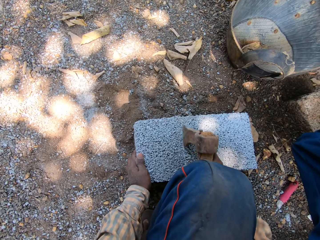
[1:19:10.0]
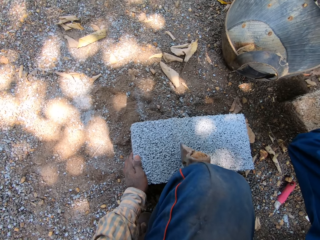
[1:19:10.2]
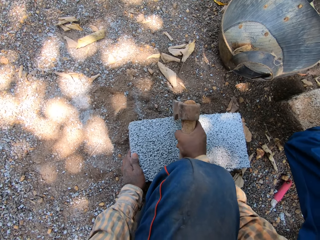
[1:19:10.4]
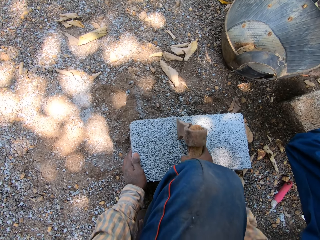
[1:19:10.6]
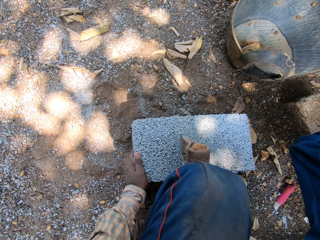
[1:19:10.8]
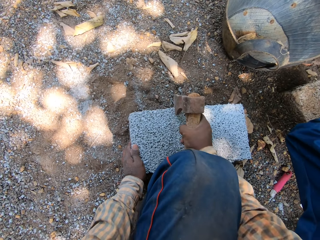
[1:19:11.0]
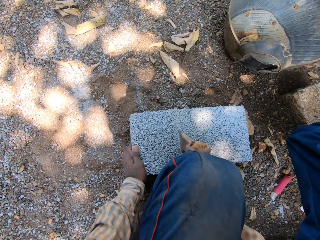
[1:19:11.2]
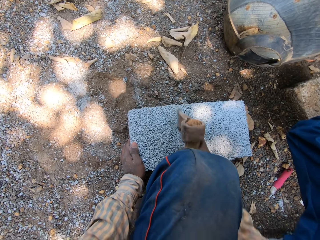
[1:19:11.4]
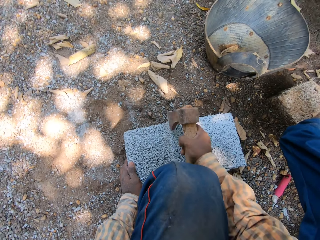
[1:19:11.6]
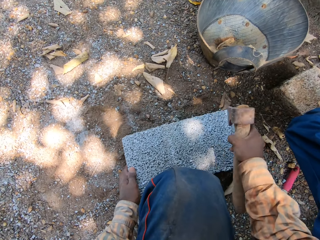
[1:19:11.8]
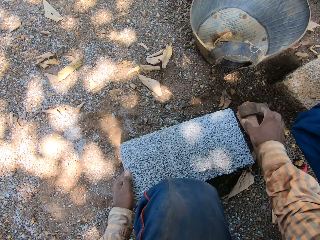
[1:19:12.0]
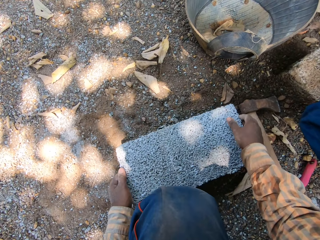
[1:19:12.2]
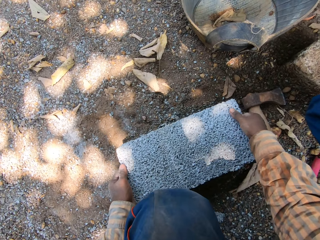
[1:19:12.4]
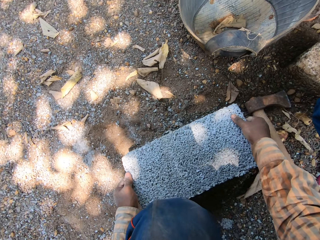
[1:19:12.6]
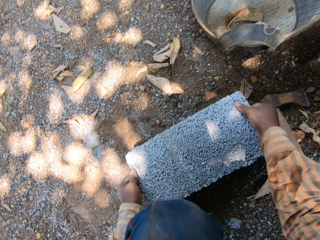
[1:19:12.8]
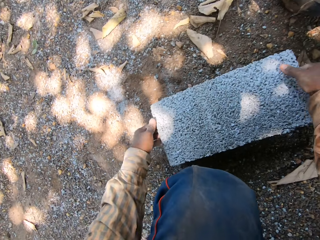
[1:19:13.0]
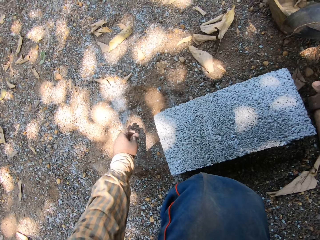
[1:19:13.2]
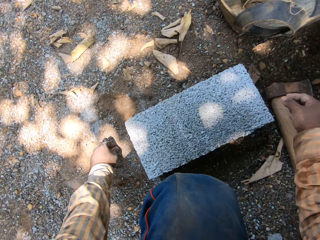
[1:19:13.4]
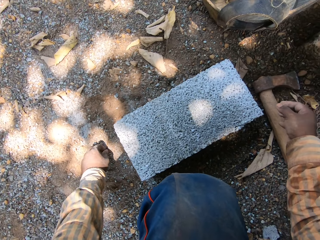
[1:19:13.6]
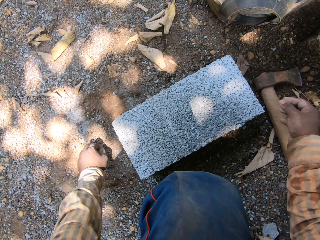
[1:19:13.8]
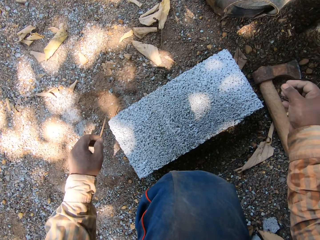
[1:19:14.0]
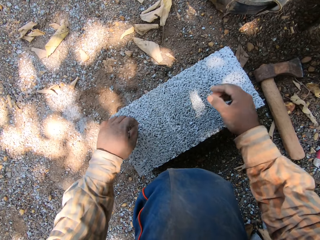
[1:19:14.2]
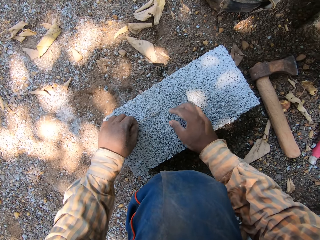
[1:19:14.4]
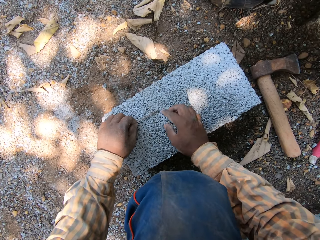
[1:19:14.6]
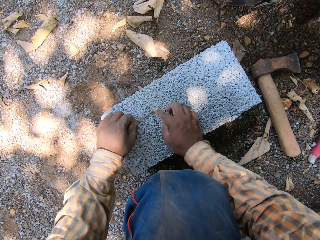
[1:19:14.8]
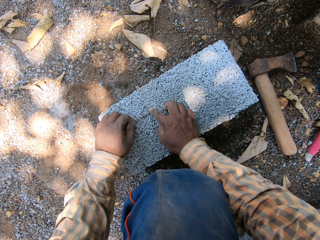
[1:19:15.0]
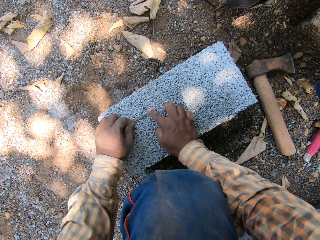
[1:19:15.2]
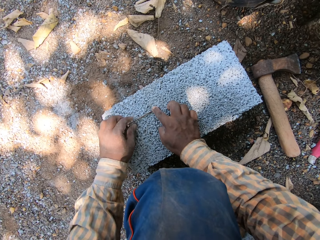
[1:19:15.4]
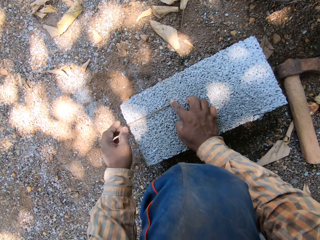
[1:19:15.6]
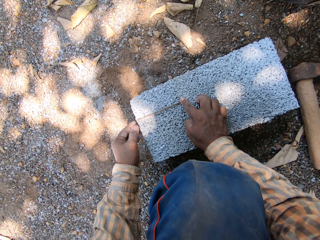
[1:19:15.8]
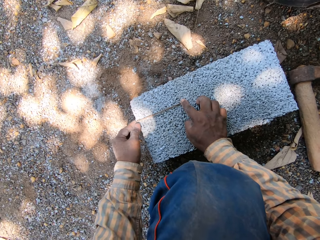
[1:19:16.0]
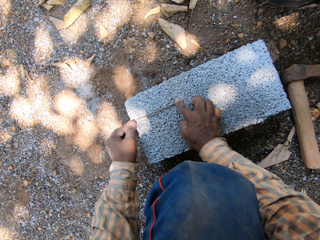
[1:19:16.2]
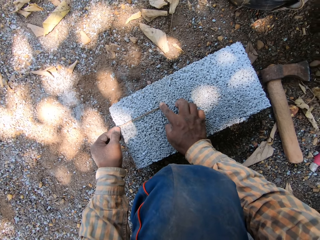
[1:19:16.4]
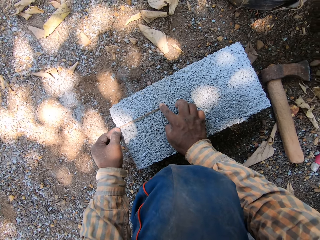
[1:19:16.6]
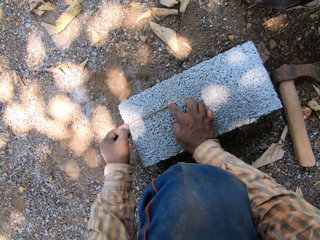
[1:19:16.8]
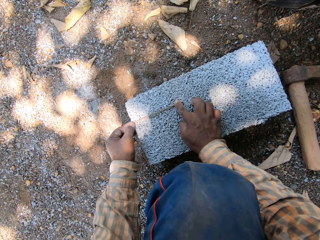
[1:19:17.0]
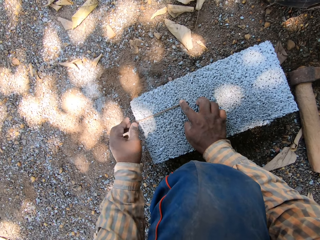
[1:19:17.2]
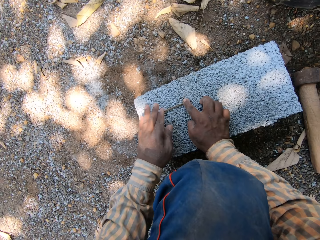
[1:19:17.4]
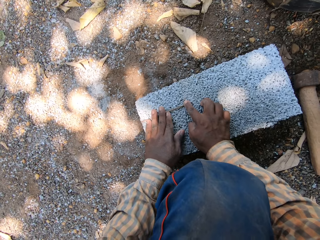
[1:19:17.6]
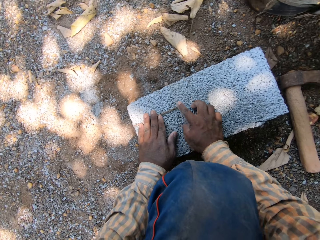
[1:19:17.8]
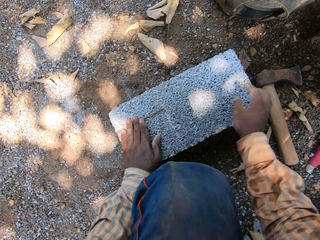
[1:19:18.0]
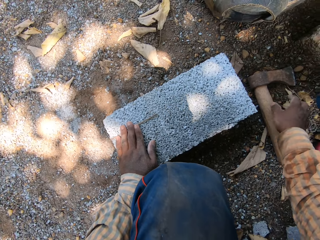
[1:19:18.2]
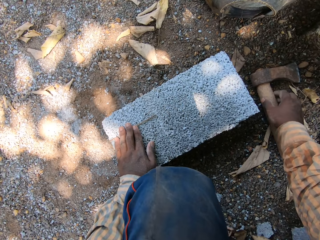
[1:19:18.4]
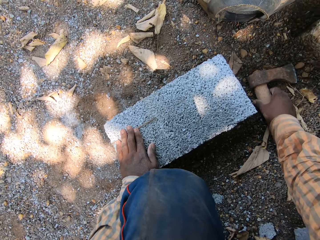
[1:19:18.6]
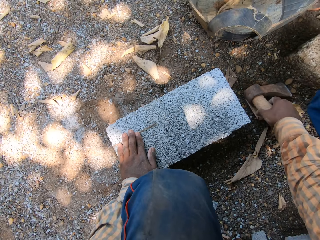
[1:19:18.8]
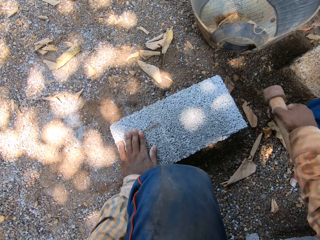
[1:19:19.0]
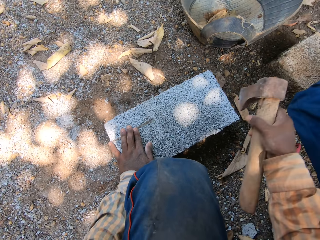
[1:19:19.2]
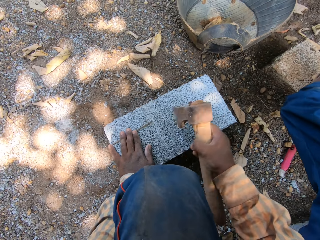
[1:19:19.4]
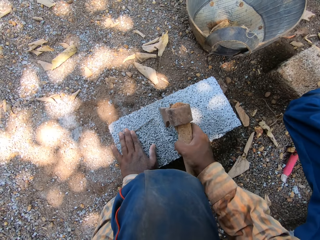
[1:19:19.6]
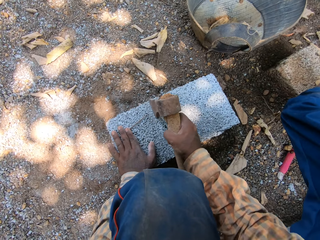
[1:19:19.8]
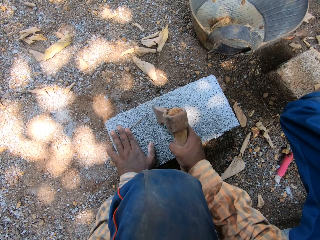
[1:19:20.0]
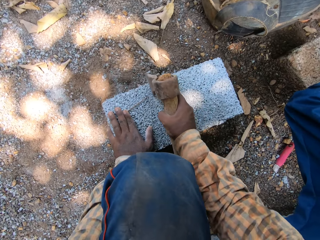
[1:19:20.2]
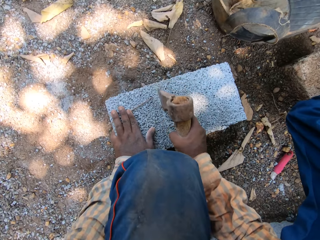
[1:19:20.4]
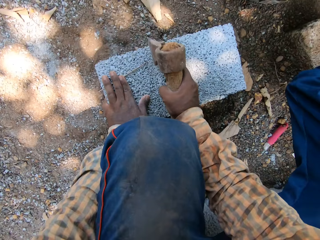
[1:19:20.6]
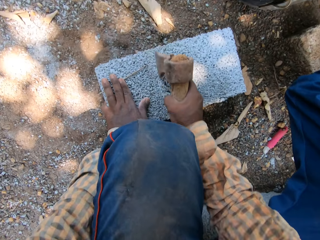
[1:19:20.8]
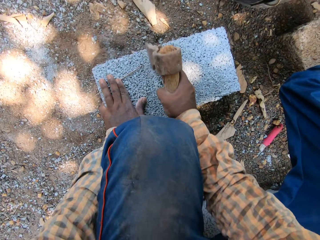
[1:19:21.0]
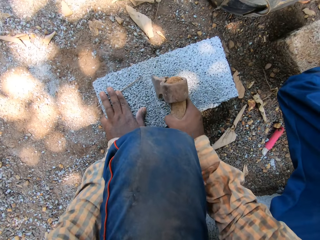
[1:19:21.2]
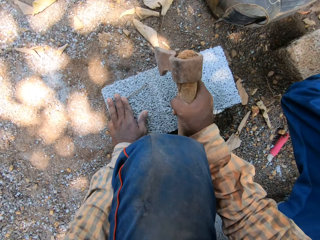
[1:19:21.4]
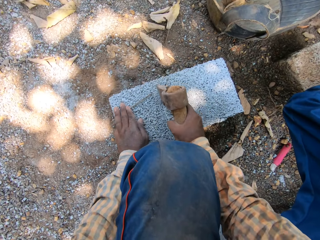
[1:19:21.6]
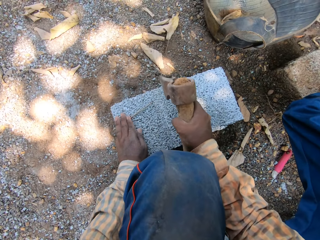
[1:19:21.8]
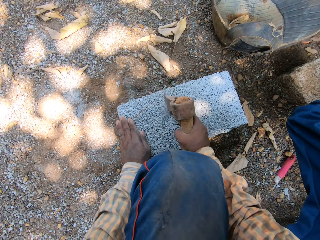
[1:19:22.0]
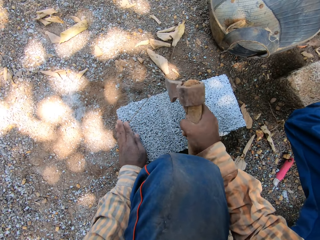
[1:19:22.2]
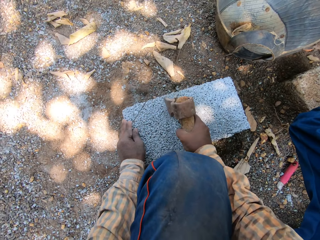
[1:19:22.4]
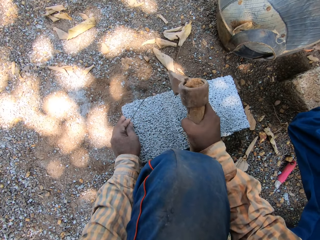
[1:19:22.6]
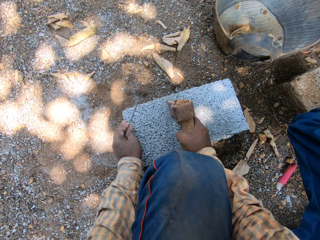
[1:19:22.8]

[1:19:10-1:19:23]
The camera wearer drops the brick axe in his right hand on the ground. He moves the brick on the ground with his hands. He picks up the stick from the ground with his left hand. He measures the brick on the ground with the stick in his hands. He picks up the brick axe from the ground with his right hand. He marks the brick on the ground with the brick axe in his right hand. He hits the brick on the ground with the brick axe in his right hand.

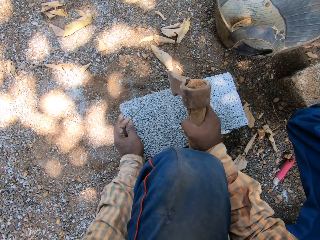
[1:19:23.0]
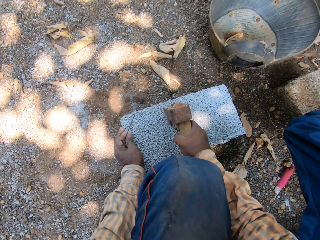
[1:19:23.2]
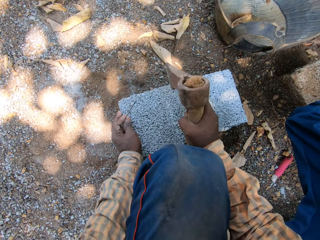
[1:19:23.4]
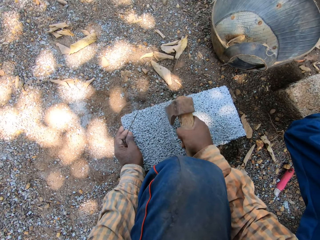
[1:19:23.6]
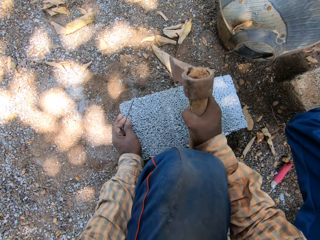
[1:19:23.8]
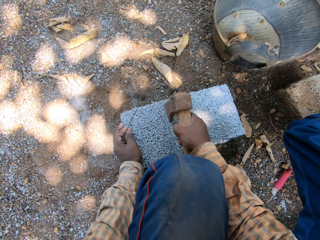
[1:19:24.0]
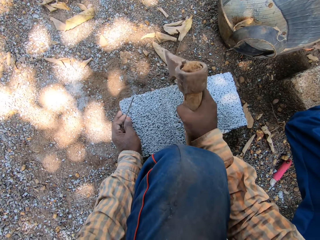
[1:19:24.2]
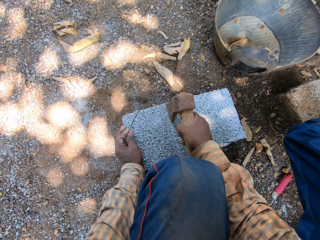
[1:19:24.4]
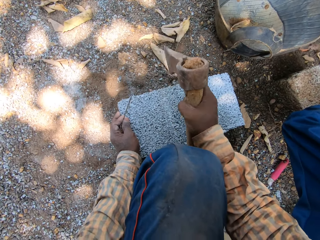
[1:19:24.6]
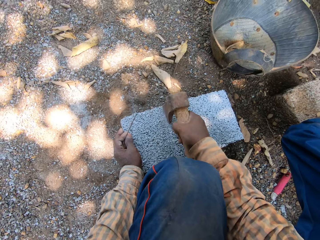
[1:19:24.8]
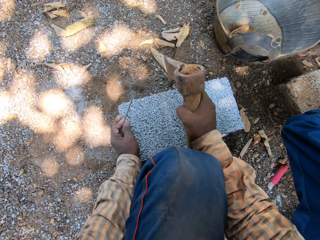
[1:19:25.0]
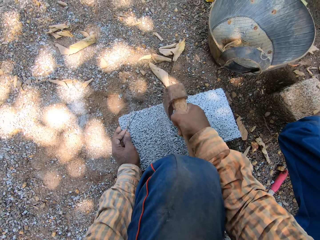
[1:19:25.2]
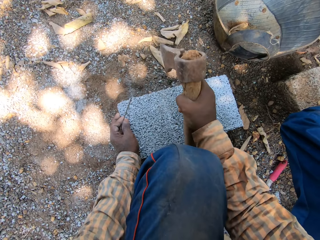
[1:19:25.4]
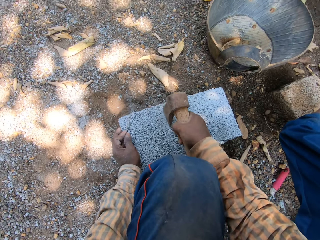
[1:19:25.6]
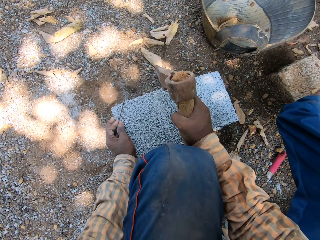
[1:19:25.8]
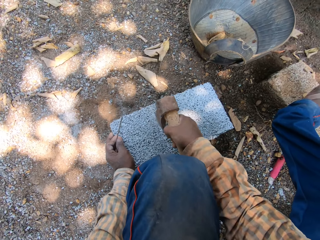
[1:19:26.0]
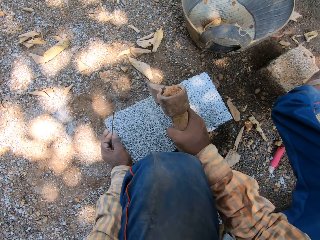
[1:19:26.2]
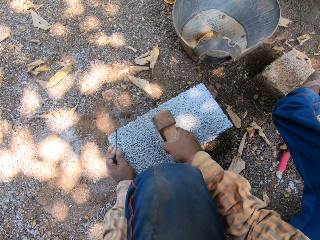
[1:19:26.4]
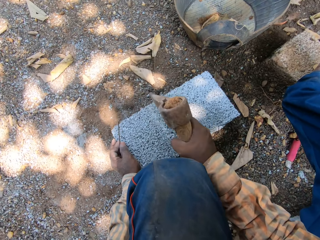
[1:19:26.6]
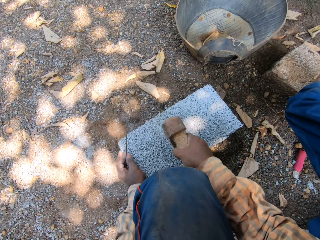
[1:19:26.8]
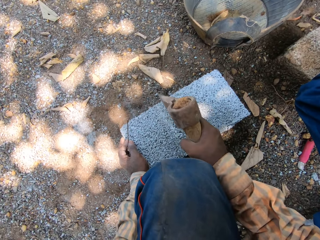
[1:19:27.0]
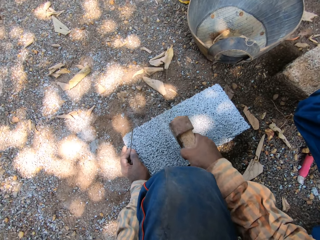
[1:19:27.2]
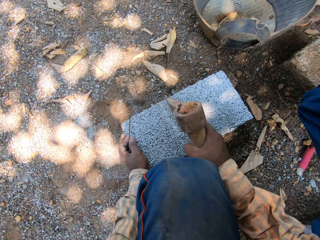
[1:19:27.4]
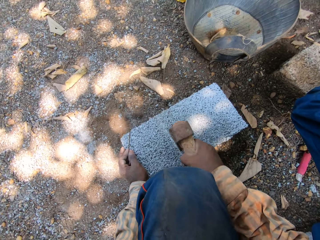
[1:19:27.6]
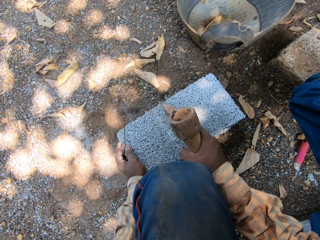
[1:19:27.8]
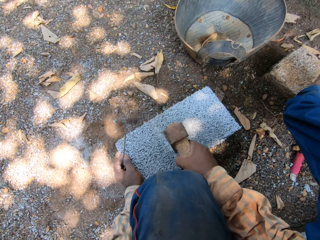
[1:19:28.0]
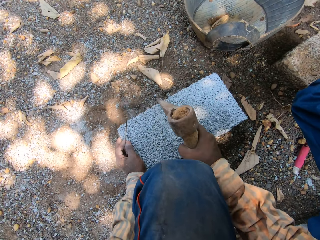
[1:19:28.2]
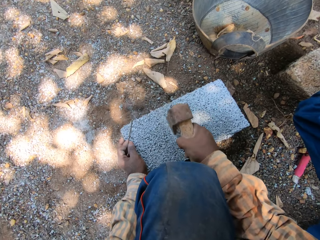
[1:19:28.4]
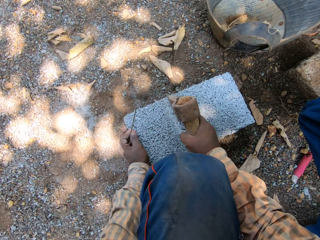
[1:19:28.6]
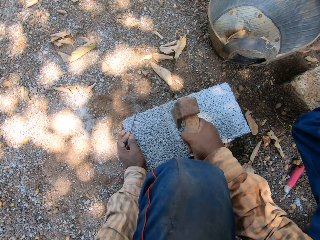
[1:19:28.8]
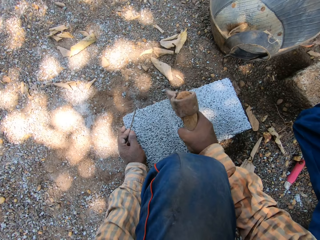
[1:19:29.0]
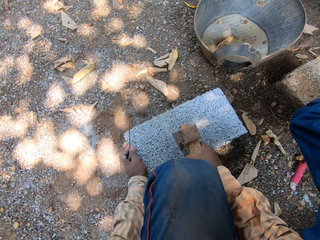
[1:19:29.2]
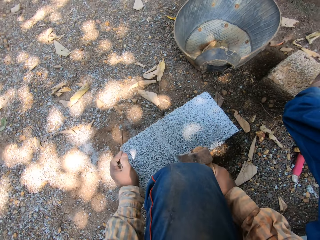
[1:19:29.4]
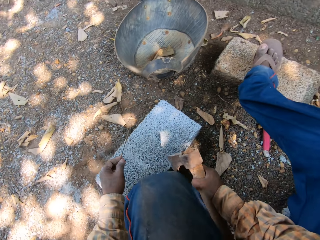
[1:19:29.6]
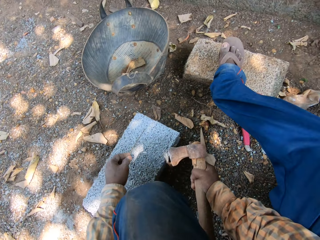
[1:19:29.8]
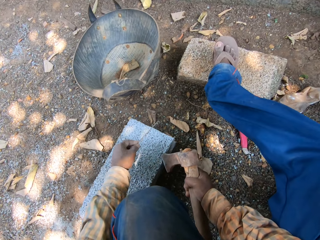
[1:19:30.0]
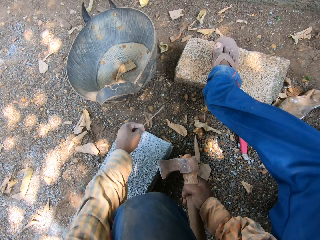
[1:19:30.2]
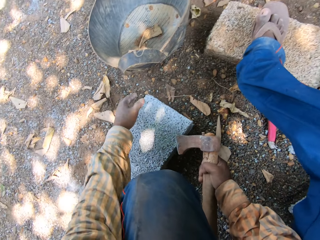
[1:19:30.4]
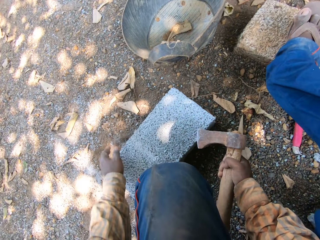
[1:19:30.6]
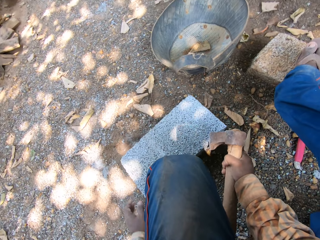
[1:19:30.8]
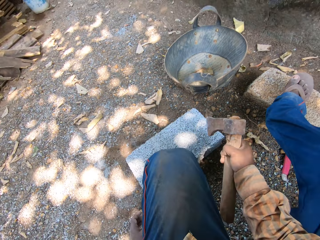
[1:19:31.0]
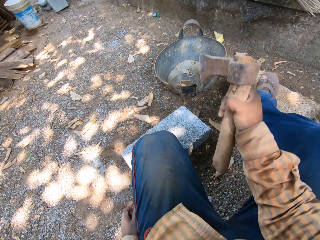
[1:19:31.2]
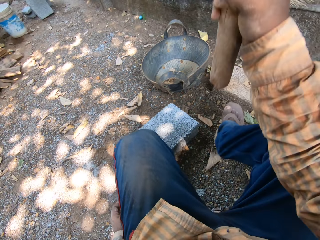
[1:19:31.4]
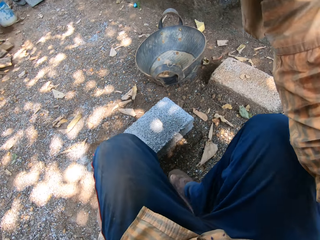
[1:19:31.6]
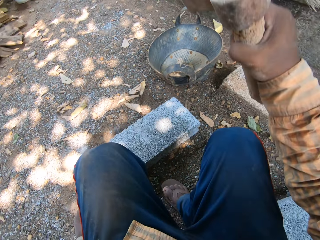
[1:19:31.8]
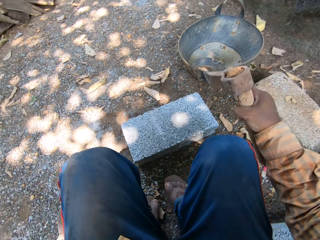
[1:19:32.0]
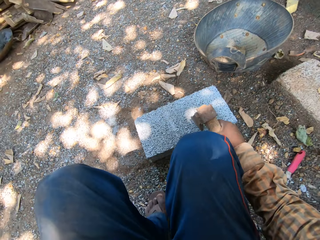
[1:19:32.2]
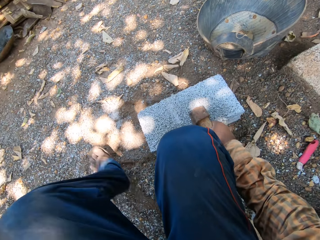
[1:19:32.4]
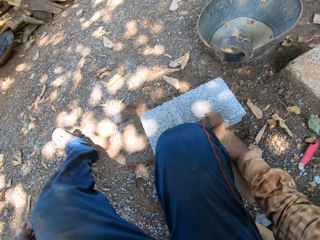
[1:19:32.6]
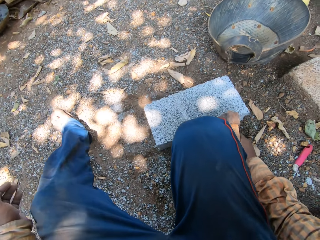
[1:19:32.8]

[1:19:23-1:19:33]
The camera wearer drops the stick on the ground with his left hand.
